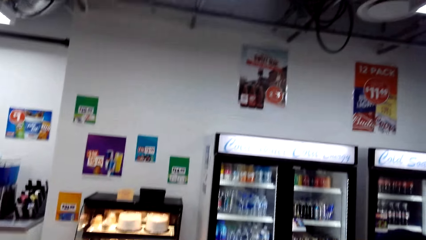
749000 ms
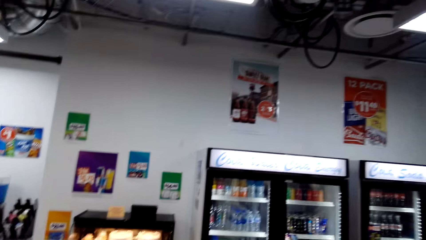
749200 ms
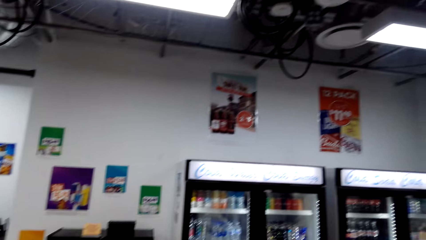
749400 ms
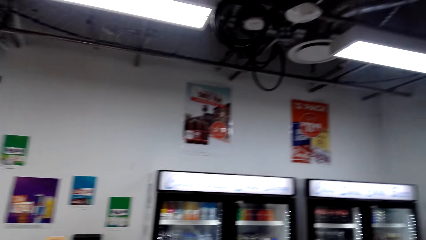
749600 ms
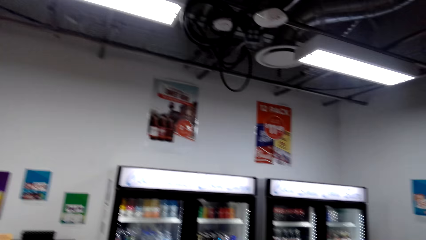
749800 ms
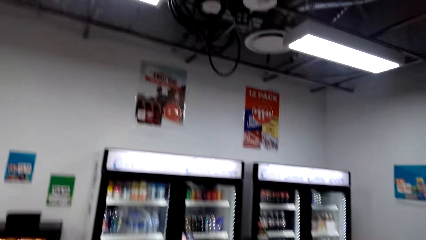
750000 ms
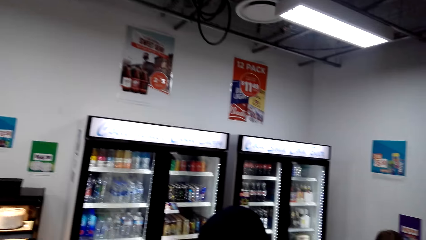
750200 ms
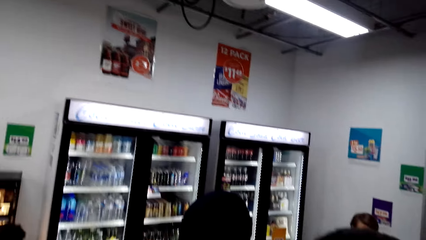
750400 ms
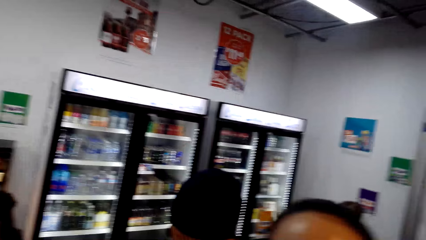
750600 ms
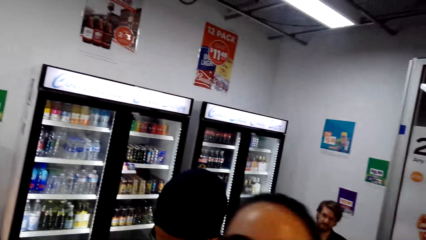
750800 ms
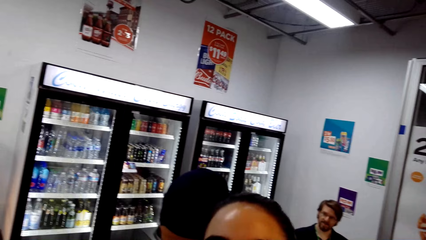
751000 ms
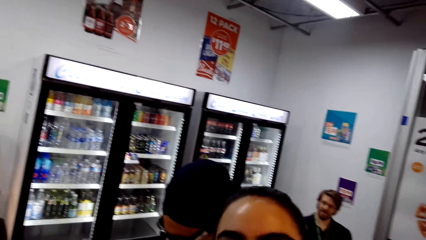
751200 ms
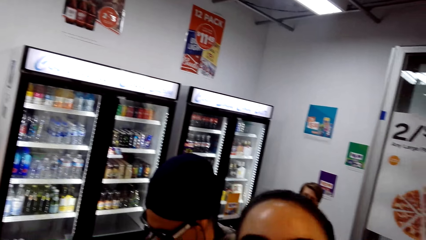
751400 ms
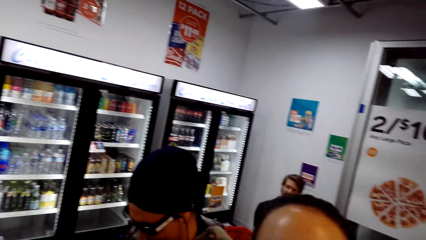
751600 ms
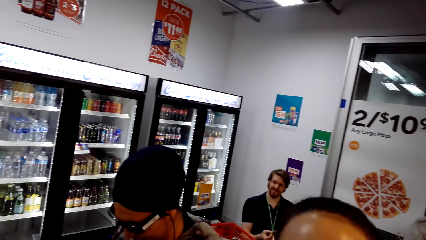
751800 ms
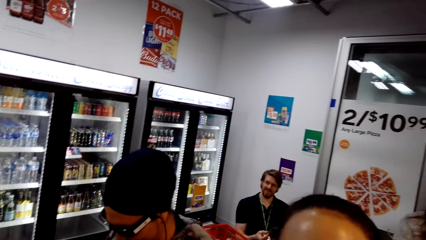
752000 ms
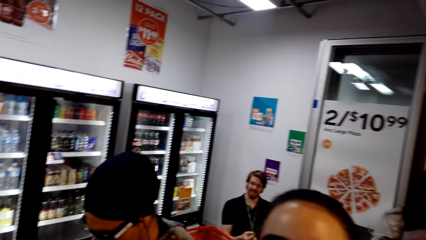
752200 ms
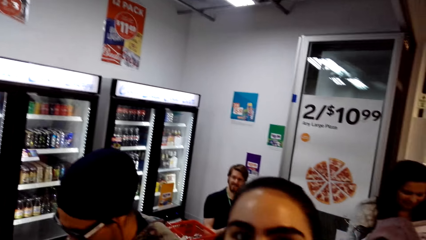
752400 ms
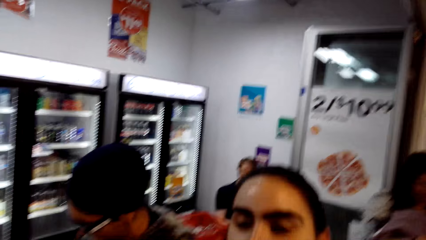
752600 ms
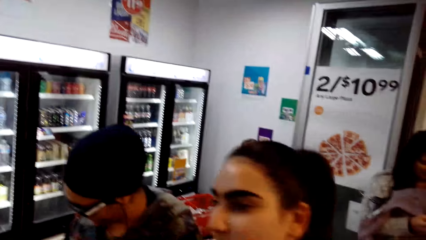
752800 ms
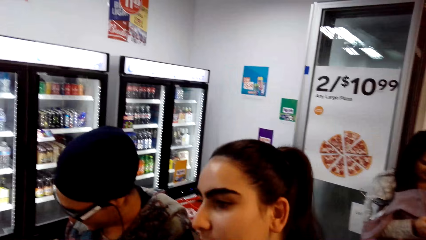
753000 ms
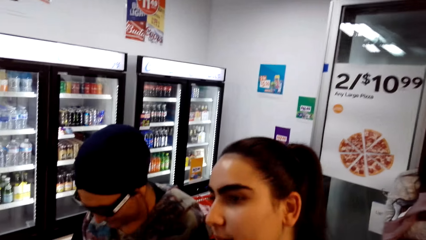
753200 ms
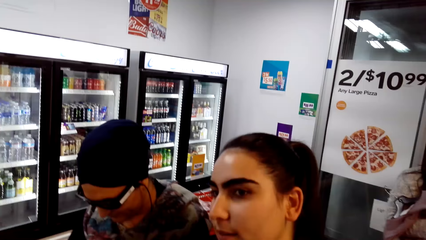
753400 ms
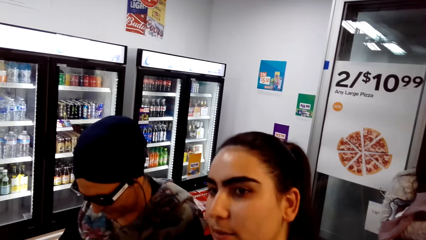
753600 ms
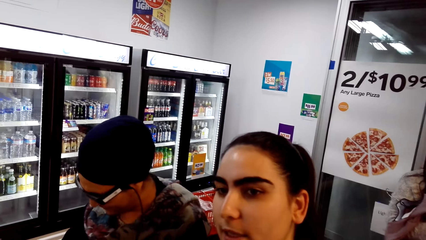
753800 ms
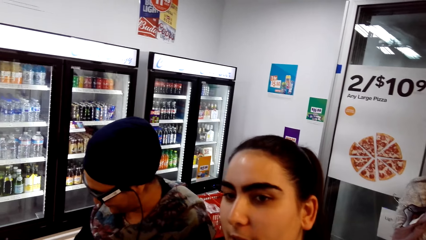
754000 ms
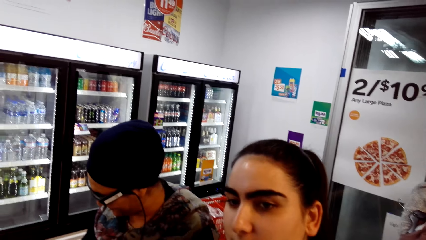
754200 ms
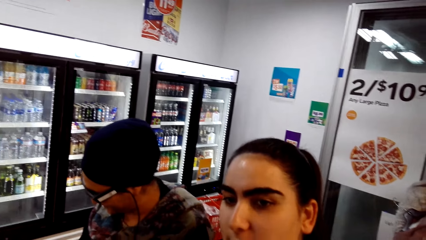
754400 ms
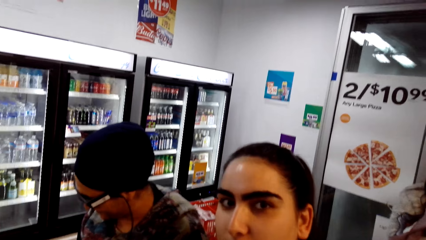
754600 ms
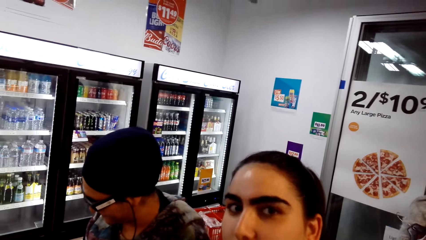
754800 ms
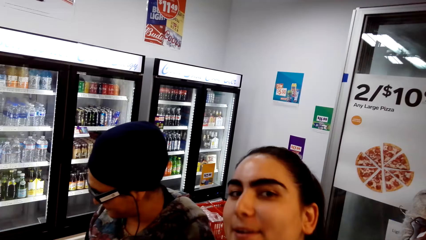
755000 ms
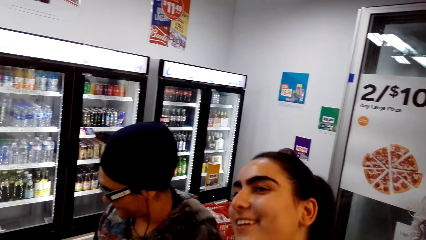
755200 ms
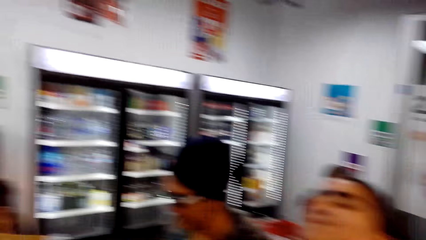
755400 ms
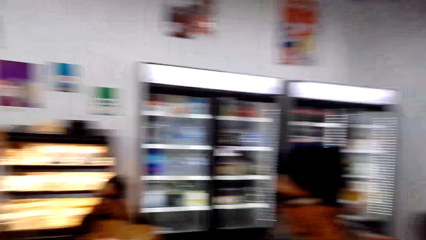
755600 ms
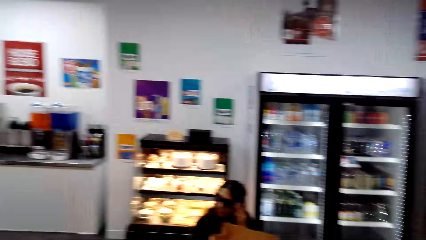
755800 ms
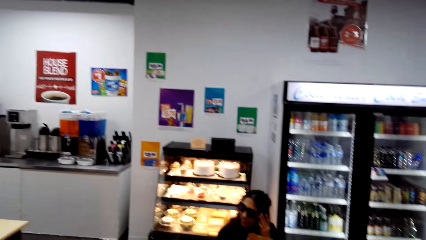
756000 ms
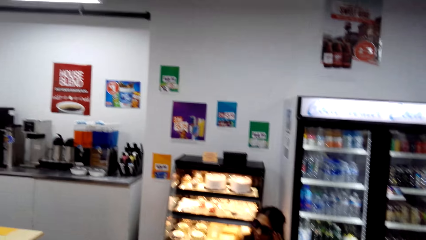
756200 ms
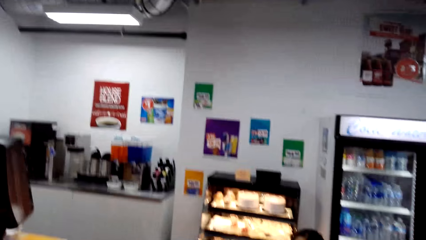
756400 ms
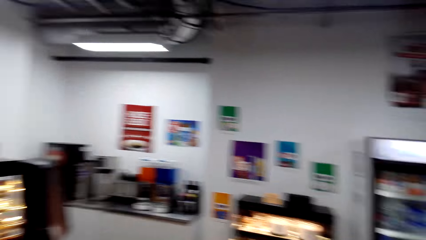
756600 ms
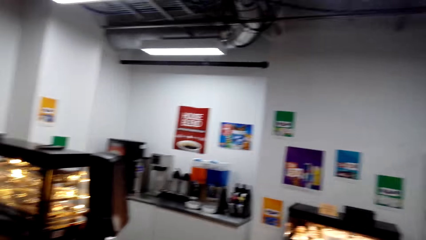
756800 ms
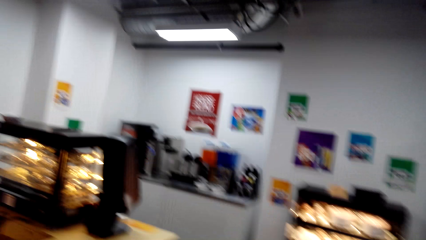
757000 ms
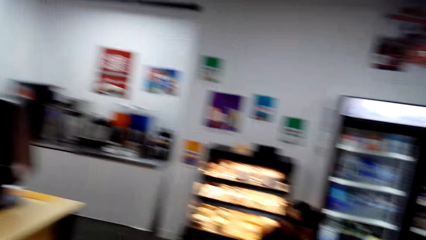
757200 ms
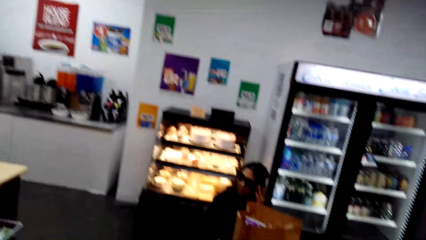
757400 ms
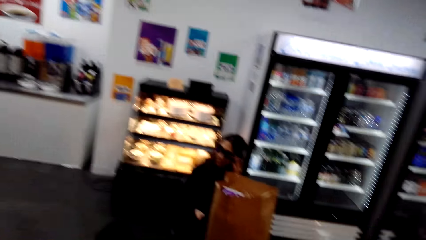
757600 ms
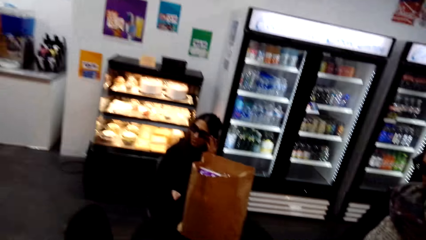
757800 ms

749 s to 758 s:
The camera wearer stares at the wall.

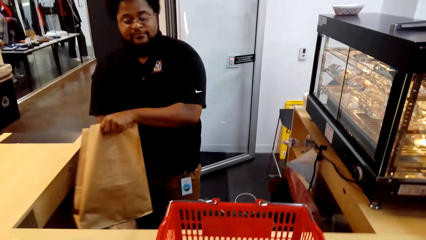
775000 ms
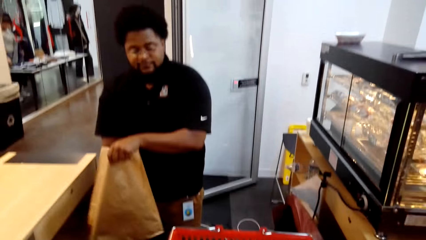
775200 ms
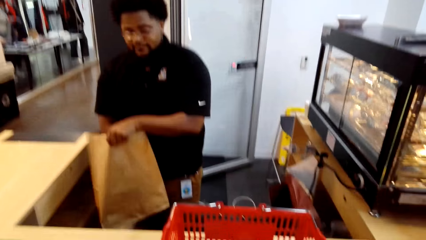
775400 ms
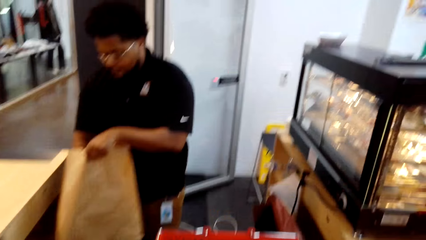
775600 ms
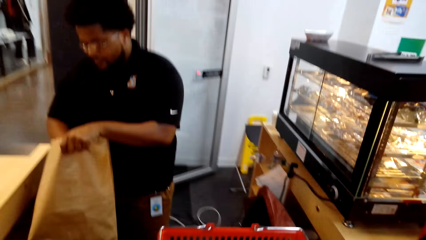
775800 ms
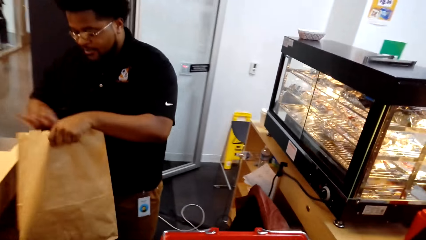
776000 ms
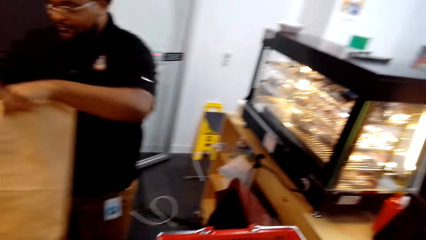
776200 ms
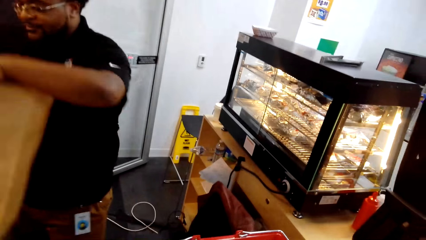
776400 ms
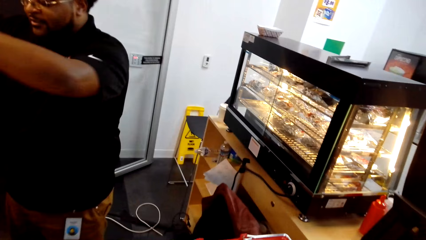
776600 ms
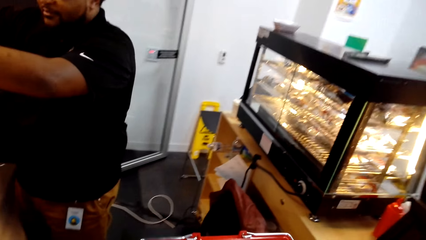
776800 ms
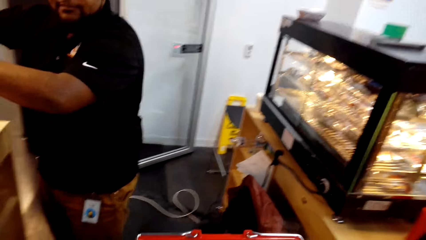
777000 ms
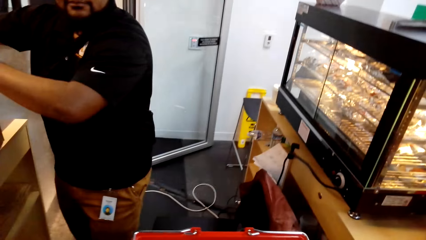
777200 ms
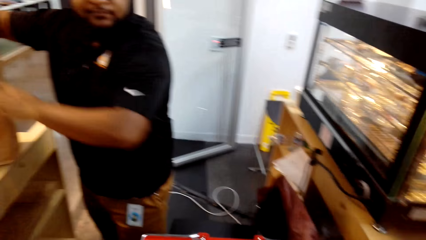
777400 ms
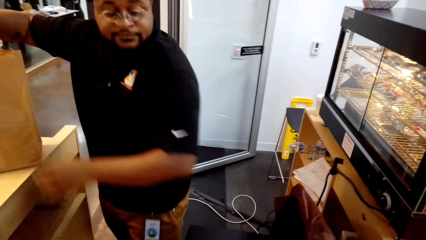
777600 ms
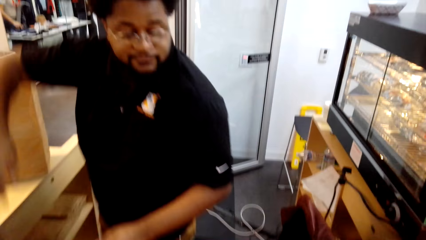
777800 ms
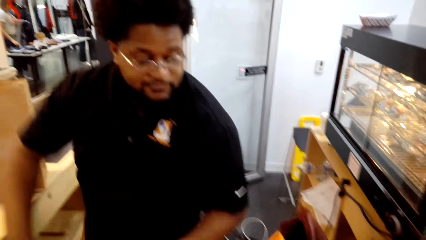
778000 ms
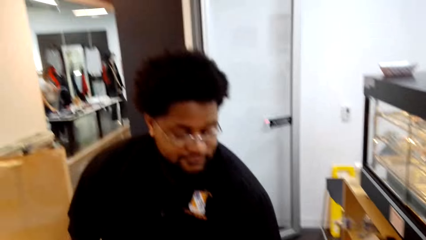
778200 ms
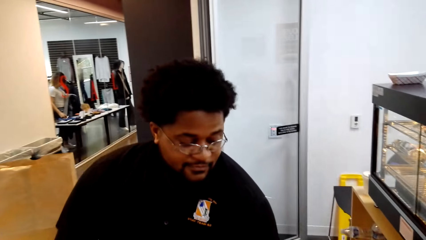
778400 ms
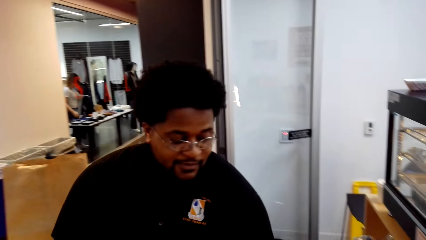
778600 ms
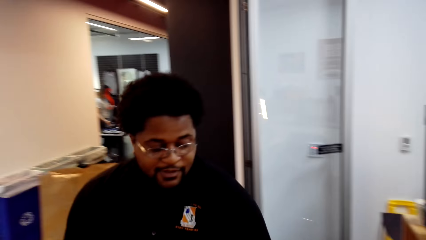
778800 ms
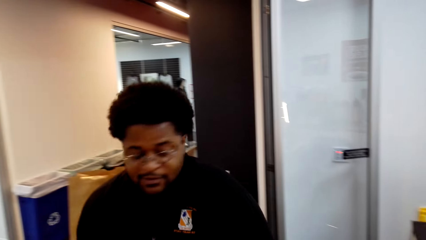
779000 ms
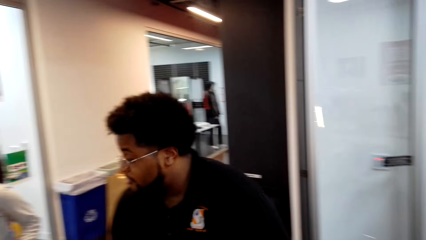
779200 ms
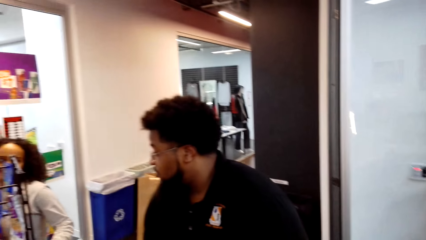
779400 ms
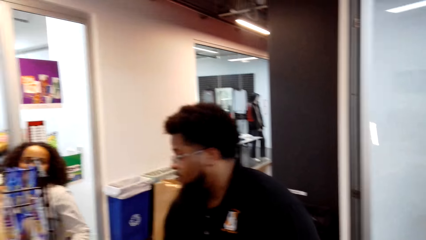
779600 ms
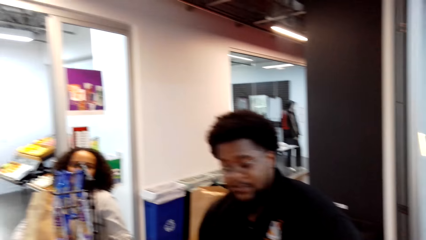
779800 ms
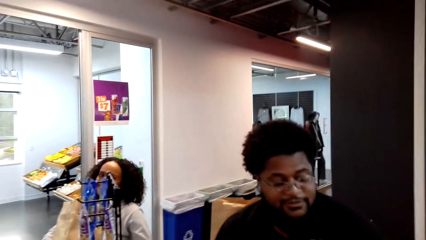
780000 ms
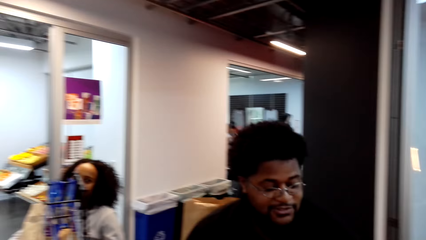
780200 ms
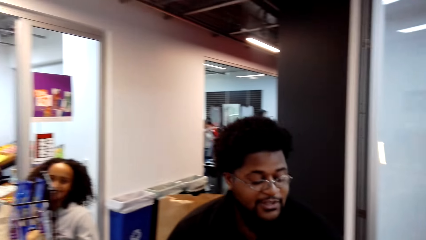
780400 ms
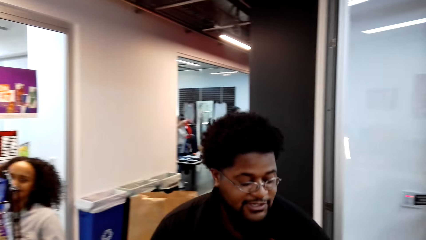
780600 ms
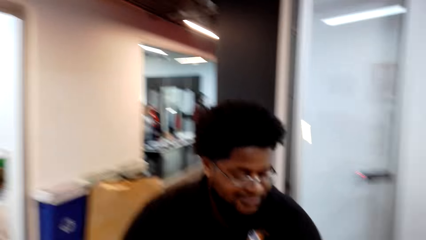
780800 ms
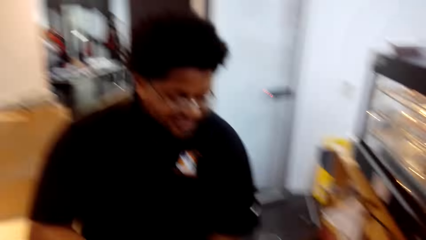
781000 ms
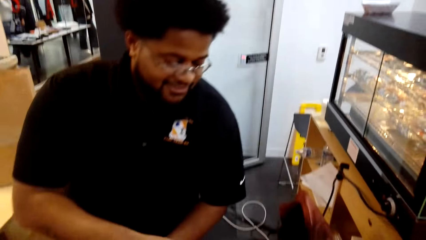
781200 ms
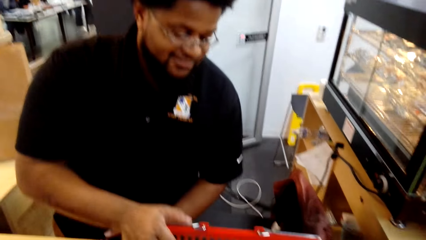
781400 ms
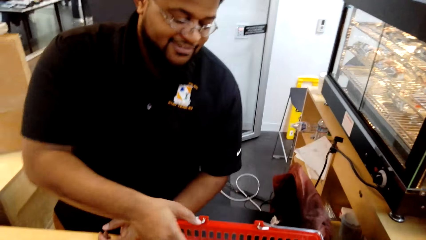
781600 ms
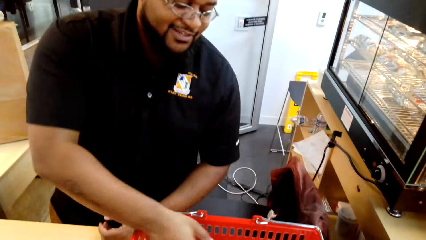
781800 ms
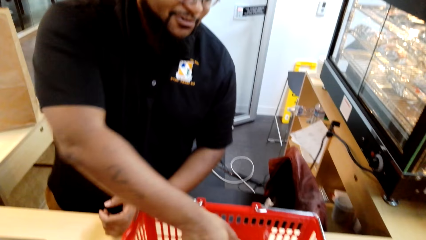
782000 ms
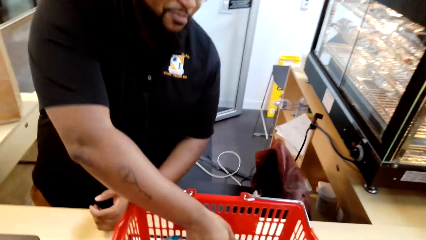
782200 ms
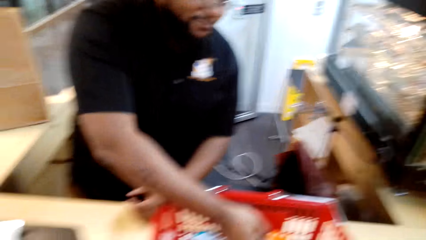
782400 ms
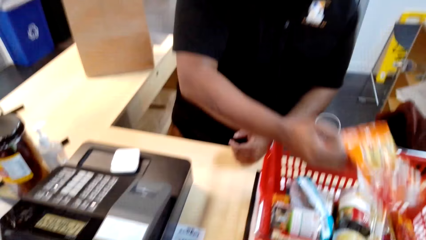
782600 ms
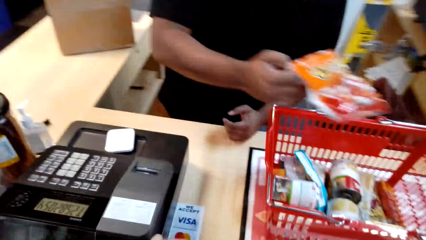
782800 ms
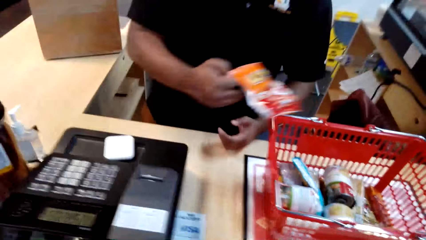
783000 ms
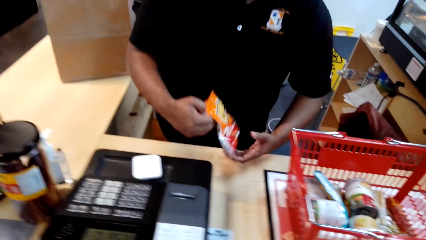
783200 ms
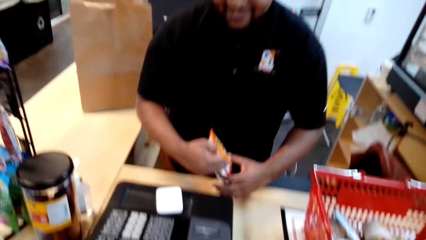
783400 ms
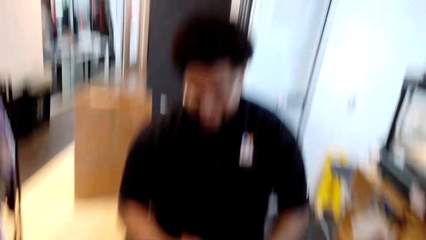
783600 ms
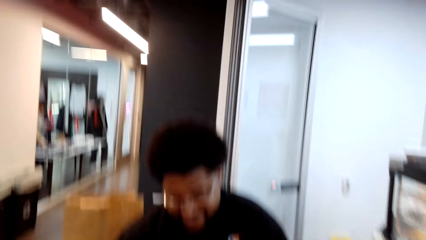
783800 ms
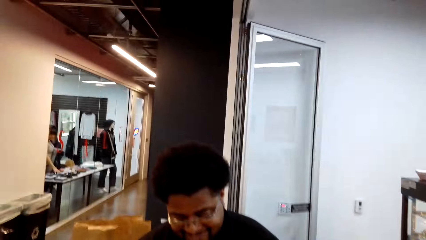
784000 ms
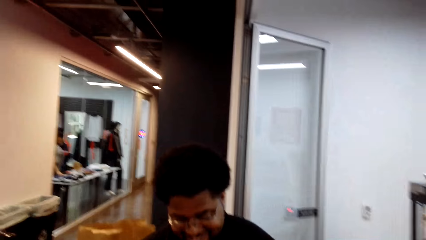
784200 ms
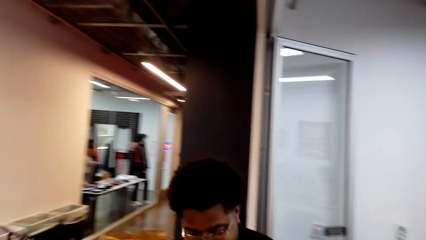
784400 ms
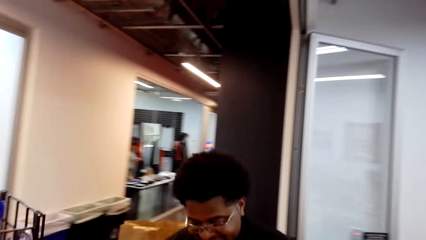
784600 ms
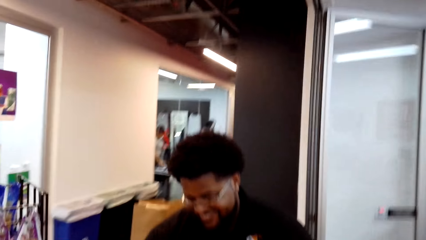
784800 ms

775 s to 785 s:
The camera wearer talks to a man. The man removes the packet from the shopping basket.
